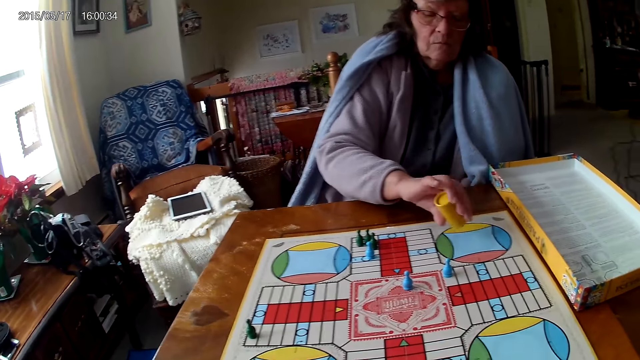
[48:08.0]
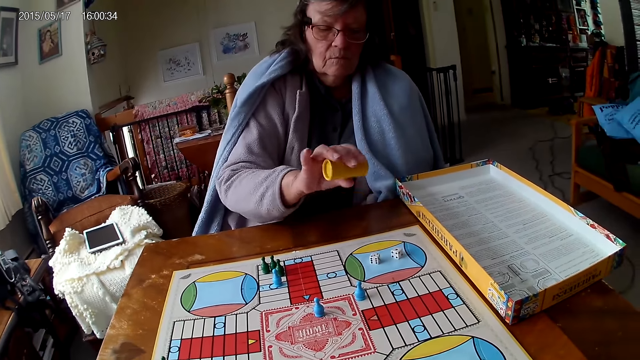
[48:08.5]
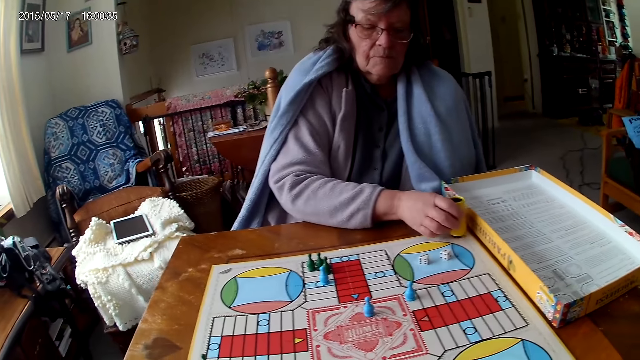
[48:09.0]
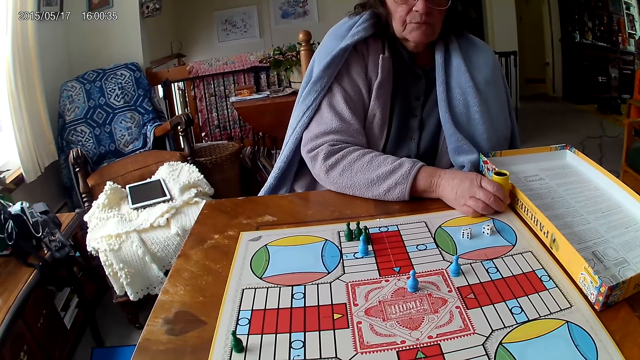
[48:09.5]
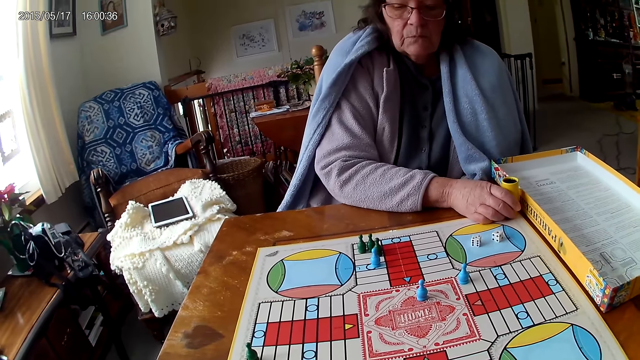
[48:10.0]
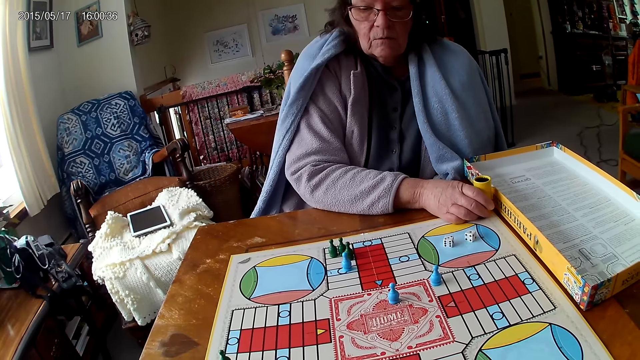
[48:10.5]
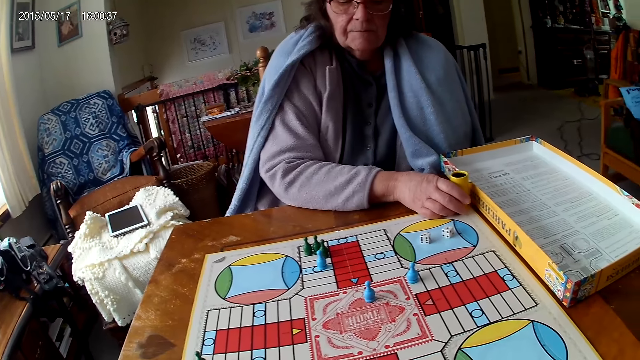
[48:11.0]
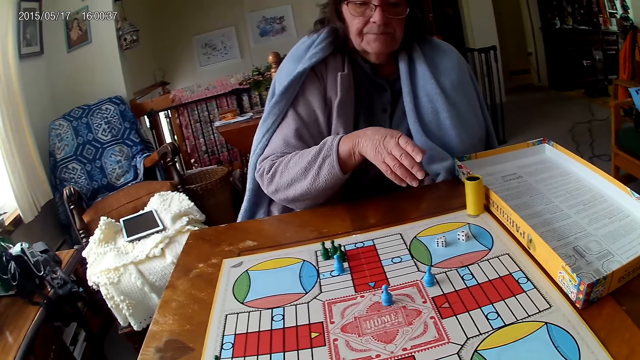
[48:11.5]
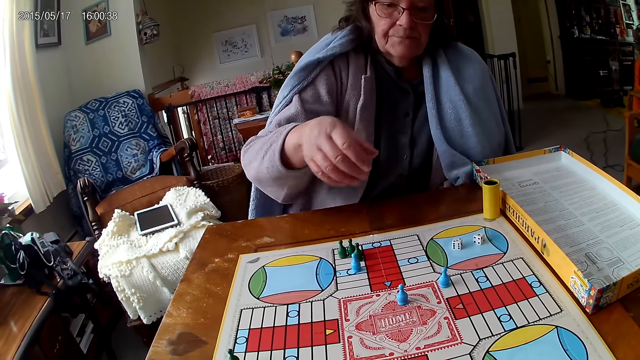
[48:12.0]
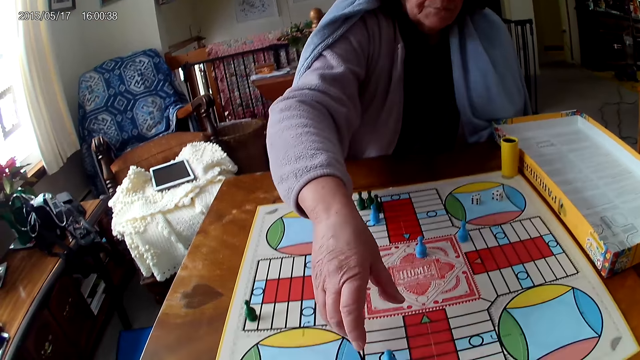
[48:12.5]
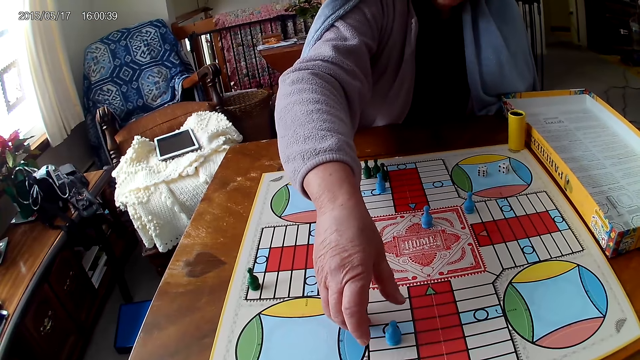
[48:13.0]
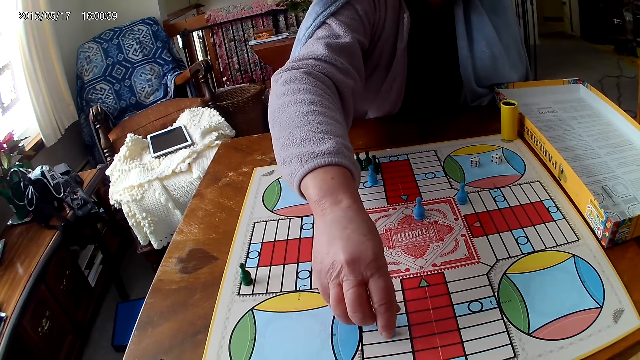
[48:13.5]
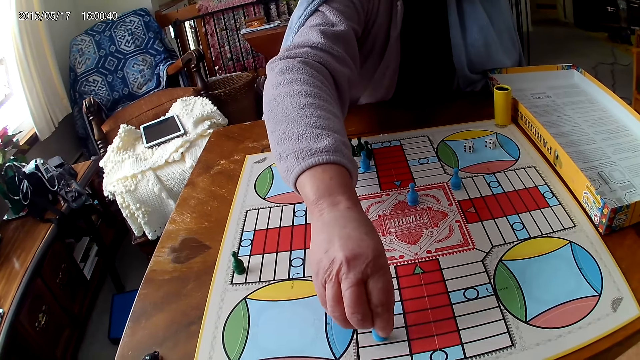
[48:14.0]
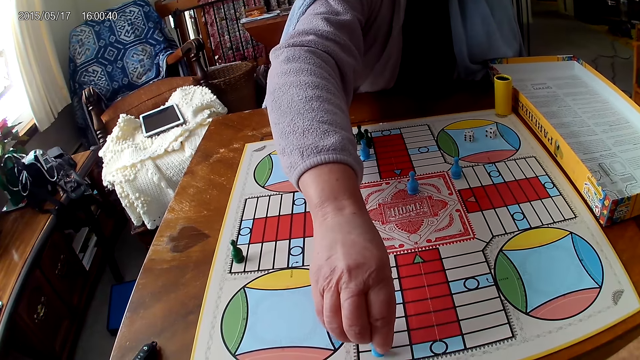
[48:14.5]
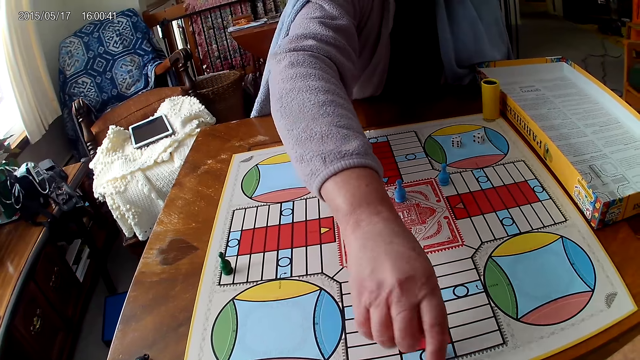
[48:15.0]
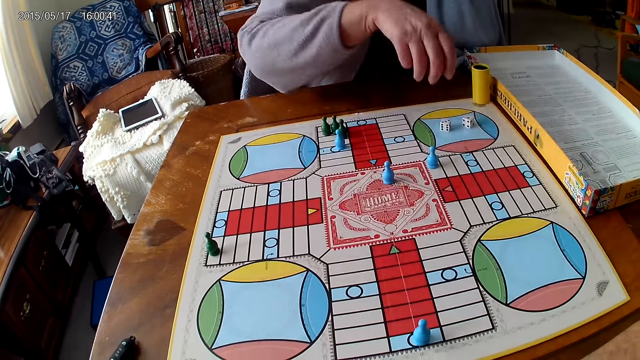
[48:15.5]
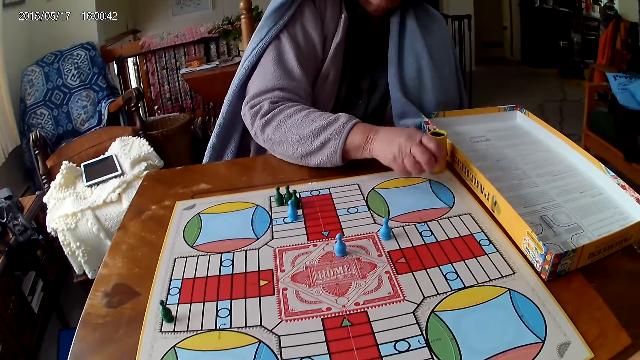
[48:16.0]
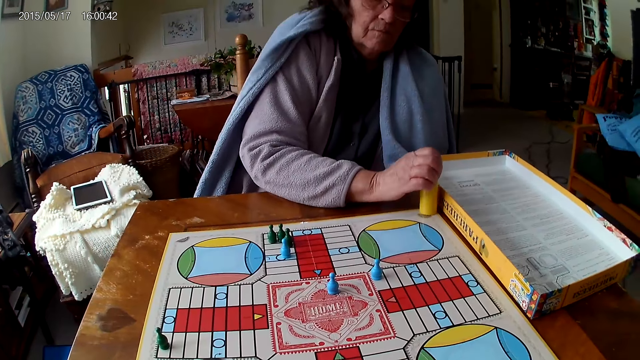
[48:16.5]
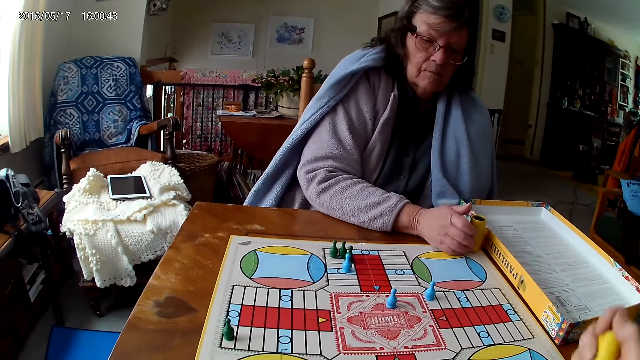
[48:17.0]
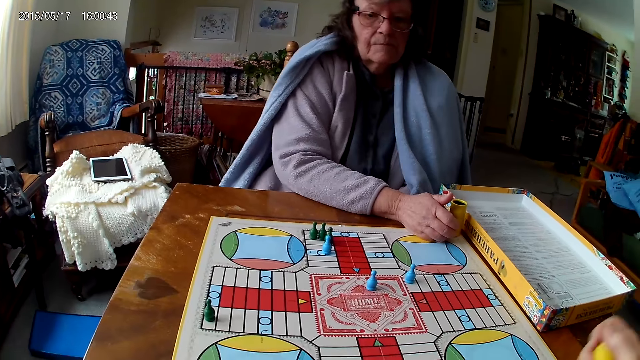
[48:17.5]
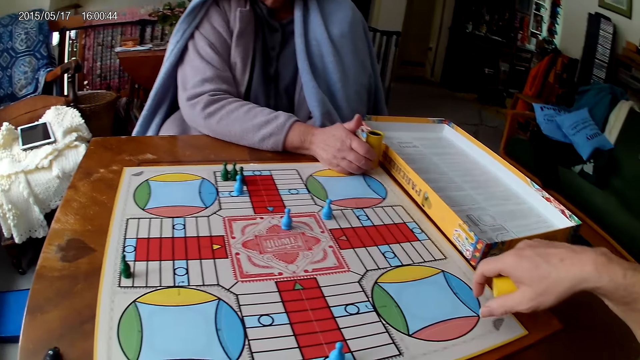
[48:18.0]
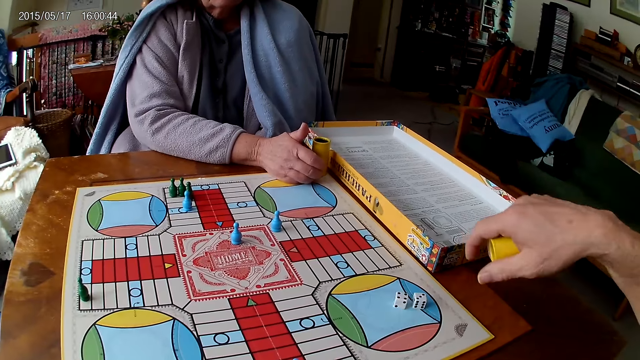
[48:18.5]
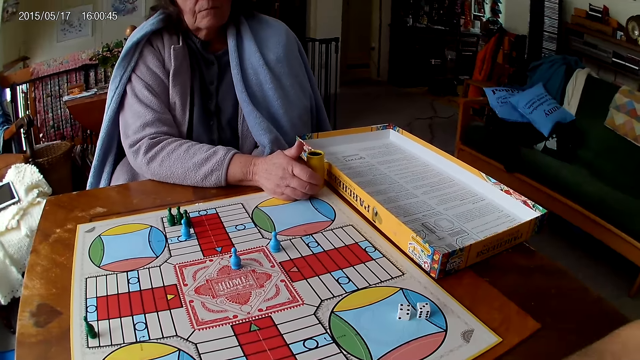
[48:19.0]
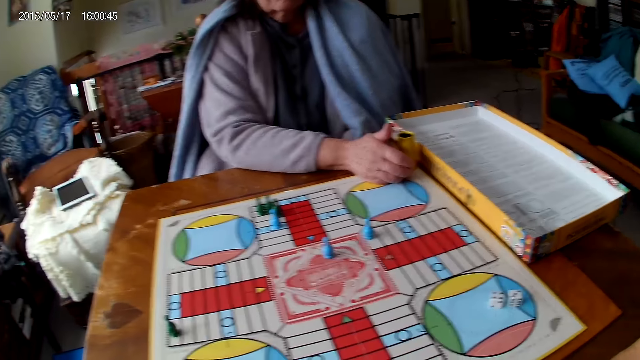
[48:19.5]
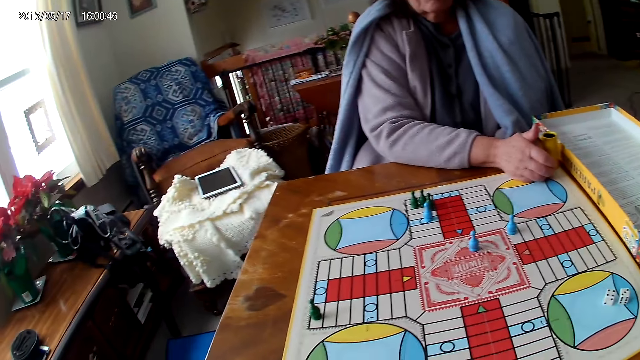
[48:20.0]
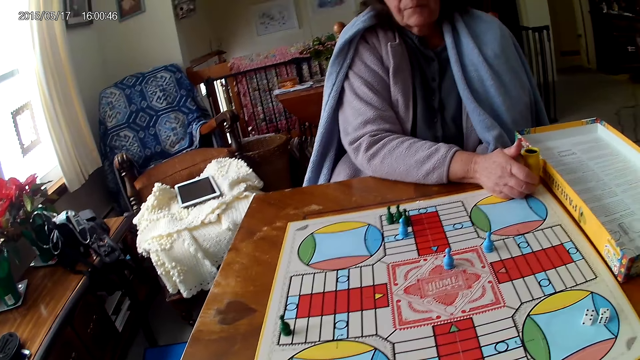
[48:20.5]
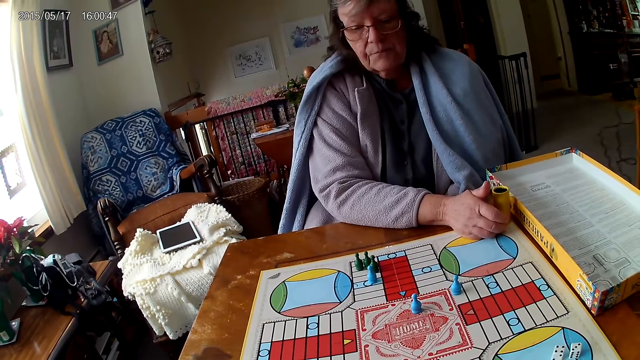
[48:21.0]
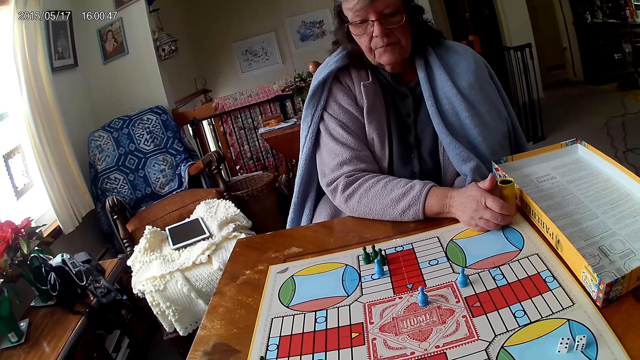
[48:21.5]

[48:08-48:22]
The camera wearer spins the dice and drops the dice. A woman drops the dice in her container on the Ludo board and drops her container on the Ludo board. The camera wearer picks the dice. The woman moves a piece on the Ludo board with her right hand. The camera wearer moves the dice. The woman picks her dice from the Ludo board with her right hand. The camera wearer picks the dice. The woman drops the dice into her container. The camera wearer shakes his container with his right hand. The woman spins the dice. The camera wearer drops the dice in his container on the table.

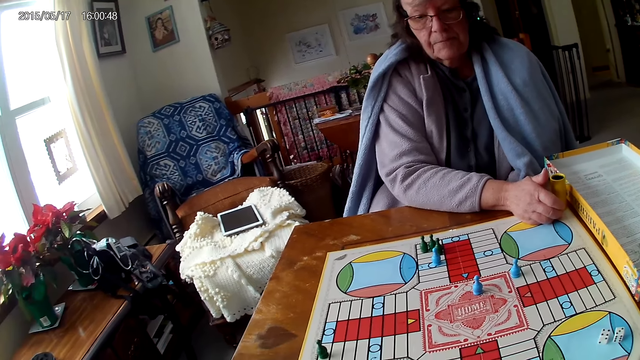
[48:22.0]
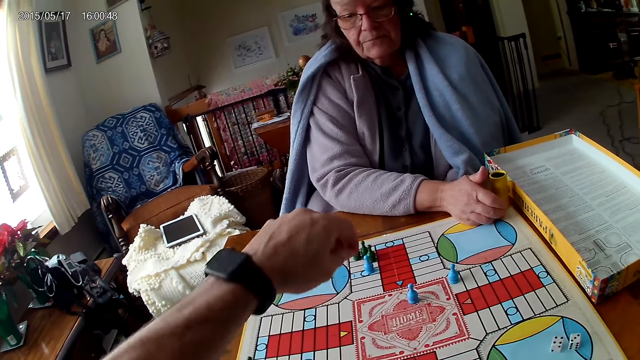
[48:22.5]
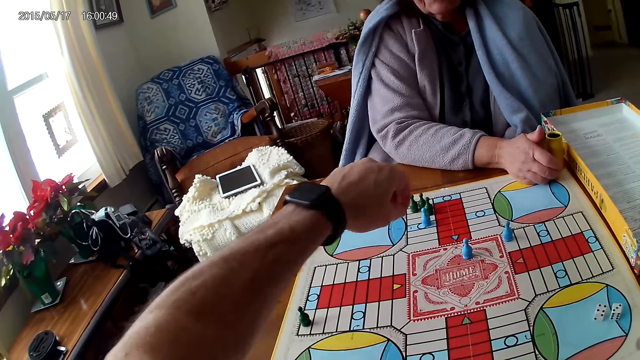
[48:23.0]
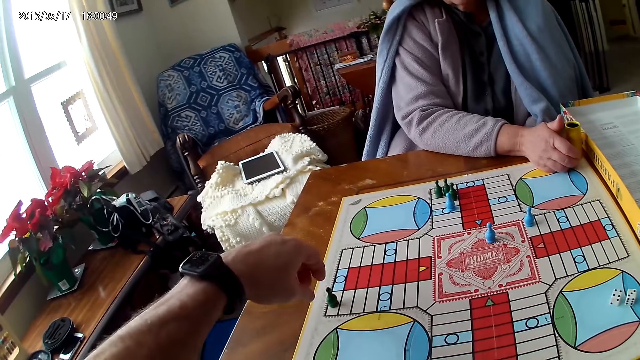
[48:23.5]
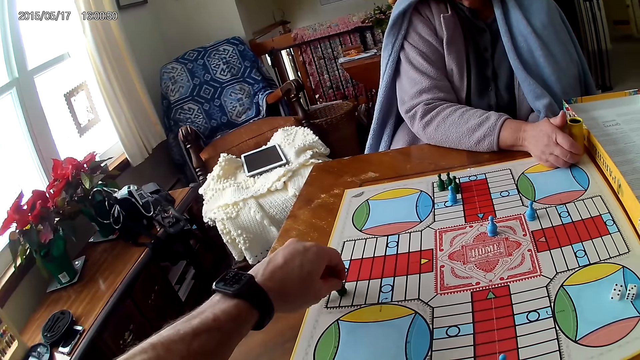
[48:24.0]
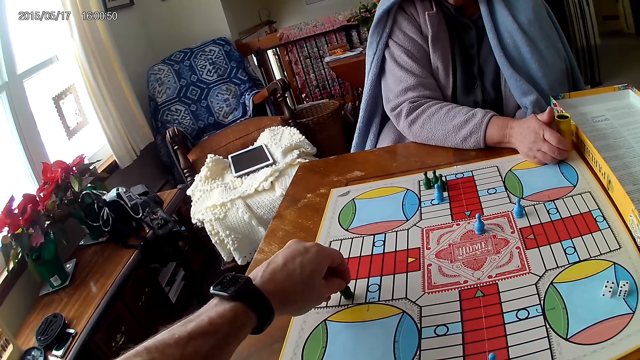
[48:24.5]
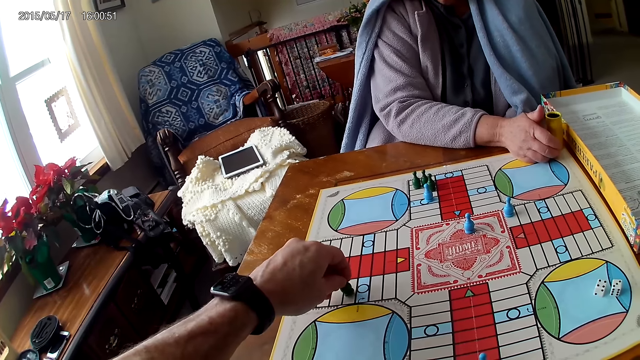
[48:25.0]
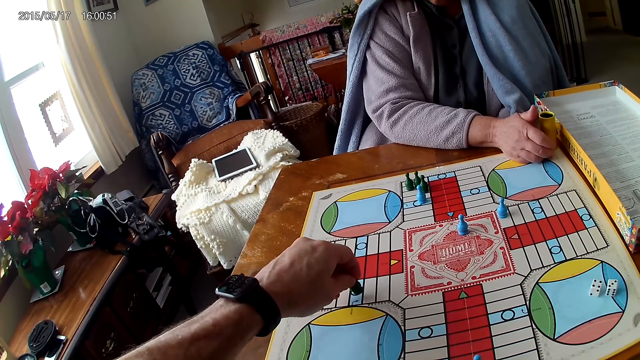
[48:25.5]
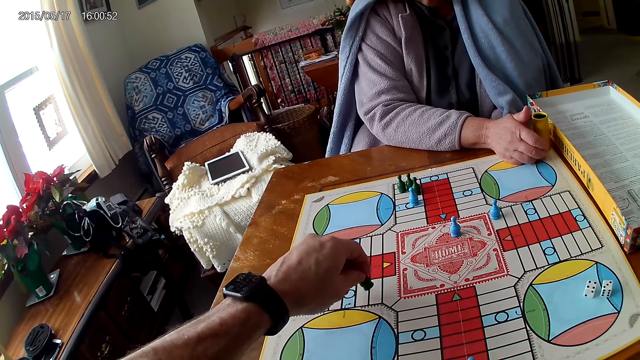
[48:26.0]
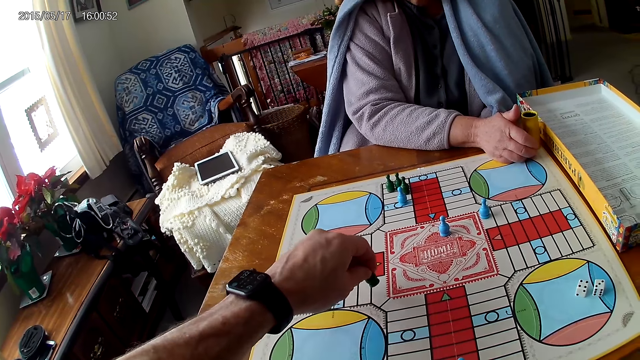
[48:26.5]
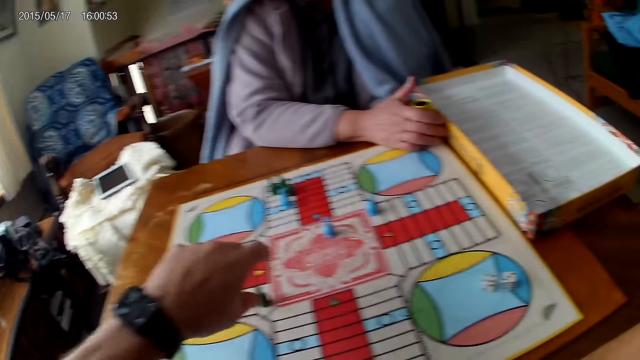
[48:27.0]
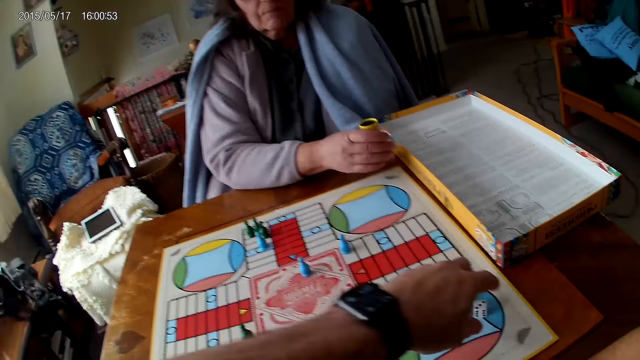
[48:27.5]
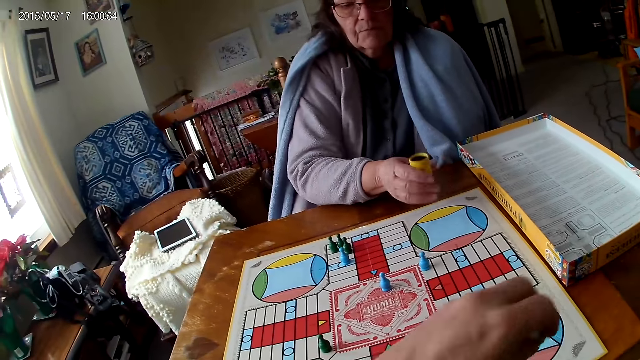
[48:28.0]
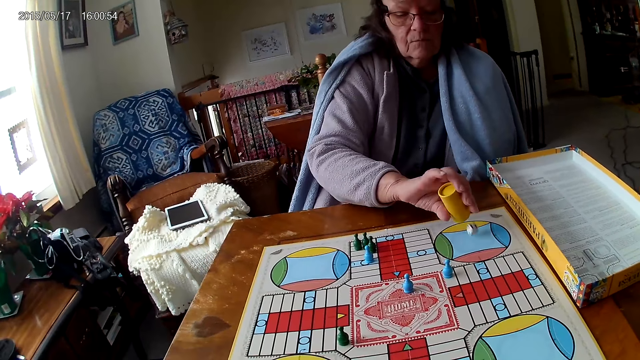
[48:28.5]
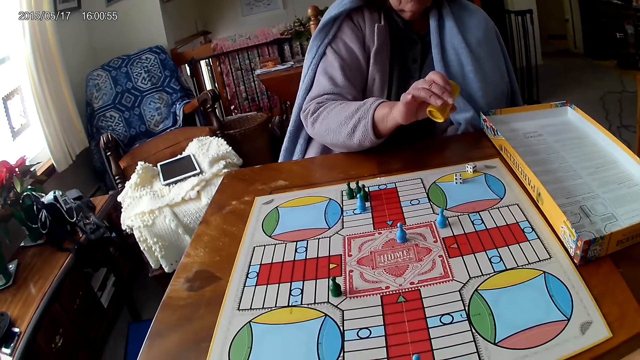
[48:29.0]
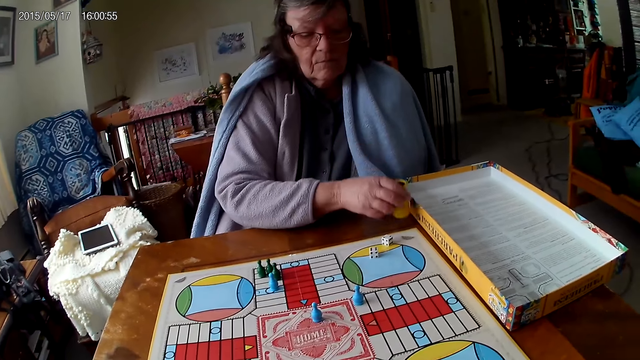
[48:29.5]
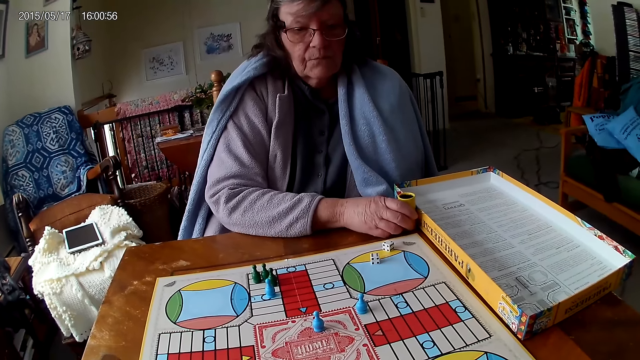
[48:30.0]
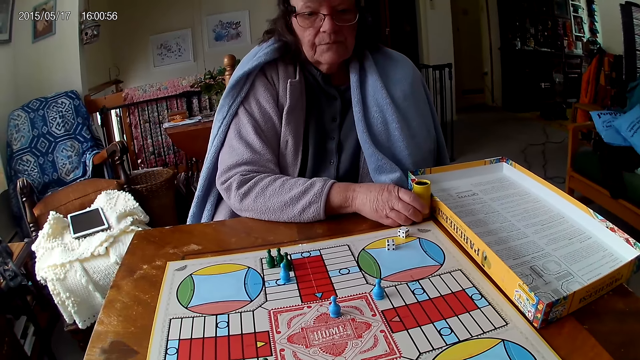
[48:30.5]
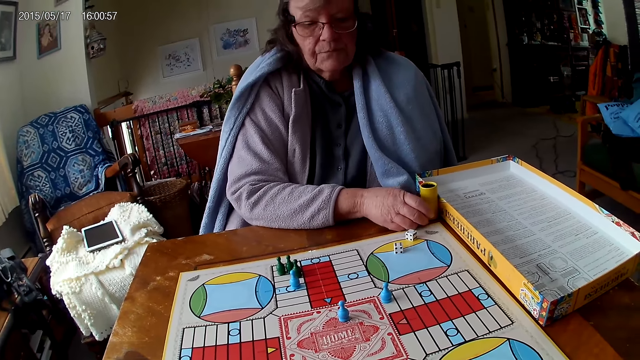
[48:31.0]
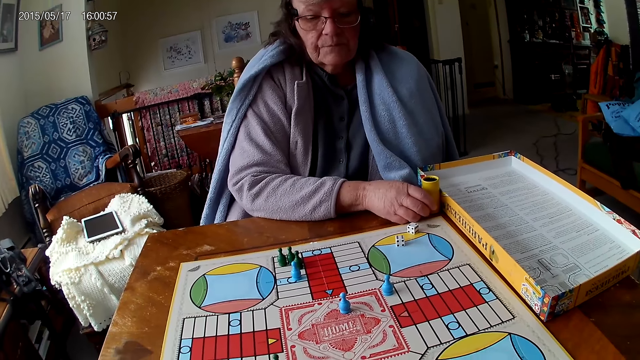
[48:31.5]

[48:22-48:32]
The camera wearer moves a piece on the Ludo board with his right hand. A woman picks the dice and moves the dice. The woman shakes her container with her right hand. The camera wearer picks his dice from the Ludo board with his right hand. The woman picks the dice. The camera wearer spins the dice. The woman drops the dice in her container on the Ludo board. The camera wearer drops the dice. The woman drops her container on the Ludo board.
